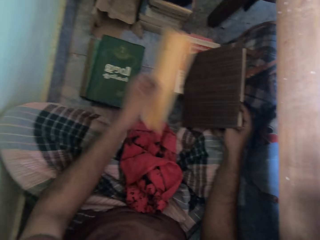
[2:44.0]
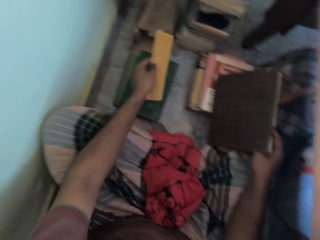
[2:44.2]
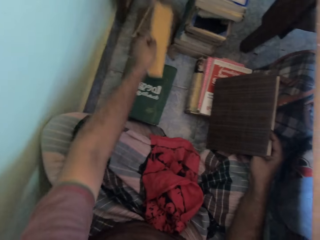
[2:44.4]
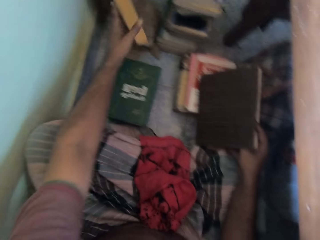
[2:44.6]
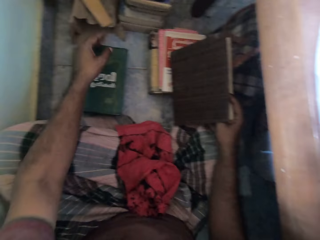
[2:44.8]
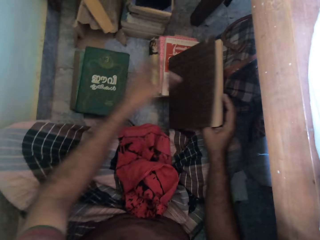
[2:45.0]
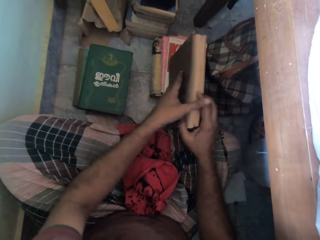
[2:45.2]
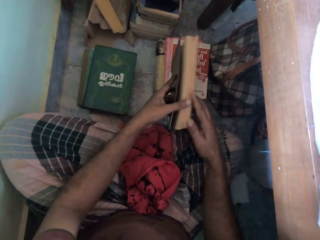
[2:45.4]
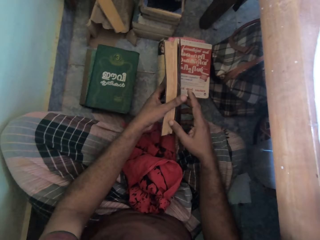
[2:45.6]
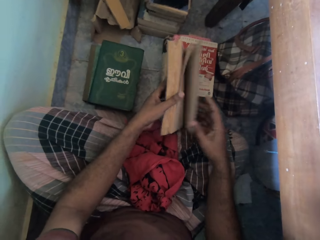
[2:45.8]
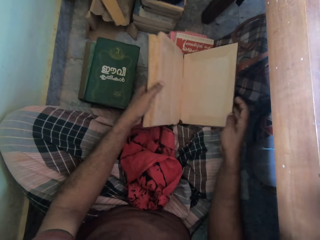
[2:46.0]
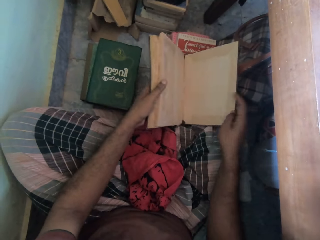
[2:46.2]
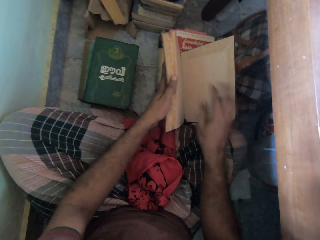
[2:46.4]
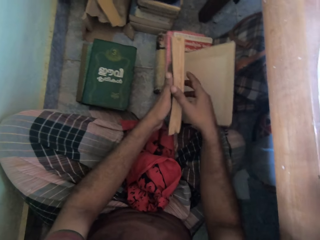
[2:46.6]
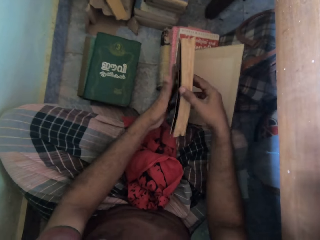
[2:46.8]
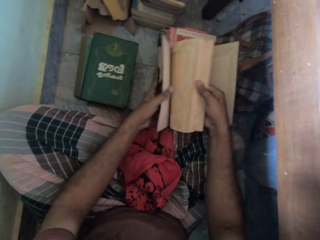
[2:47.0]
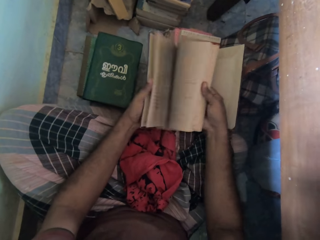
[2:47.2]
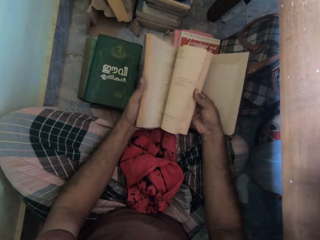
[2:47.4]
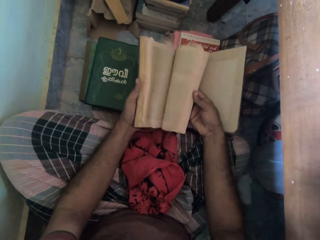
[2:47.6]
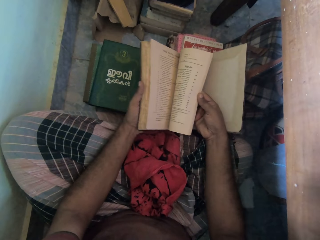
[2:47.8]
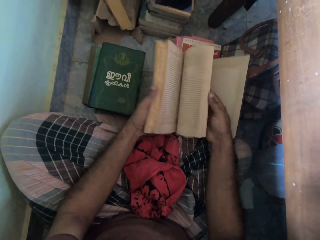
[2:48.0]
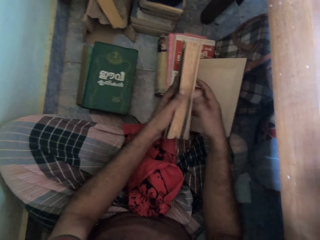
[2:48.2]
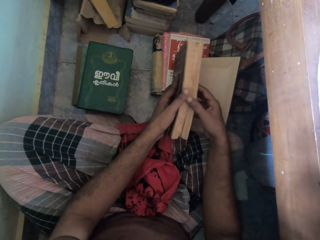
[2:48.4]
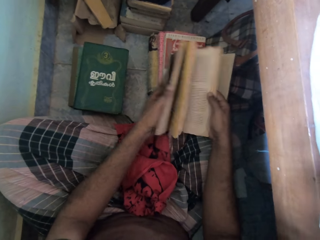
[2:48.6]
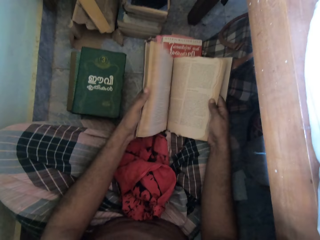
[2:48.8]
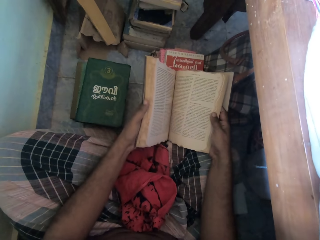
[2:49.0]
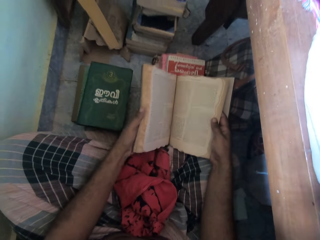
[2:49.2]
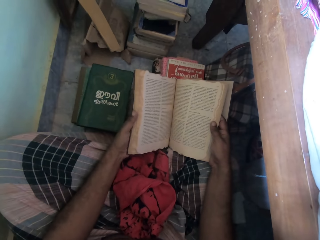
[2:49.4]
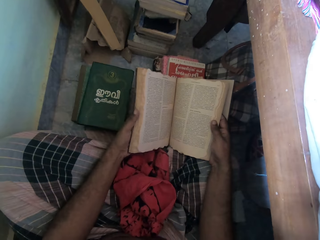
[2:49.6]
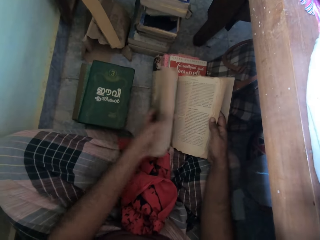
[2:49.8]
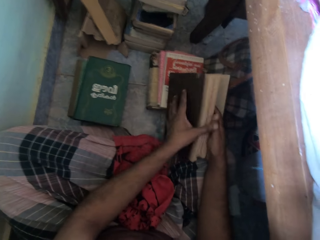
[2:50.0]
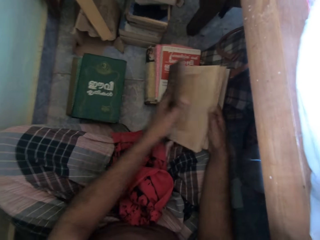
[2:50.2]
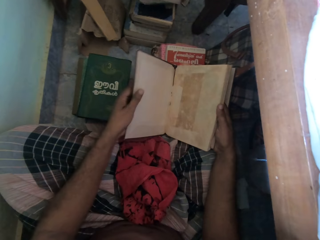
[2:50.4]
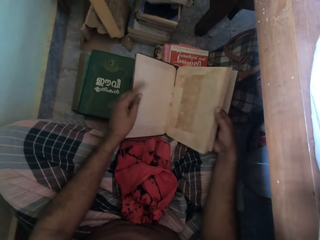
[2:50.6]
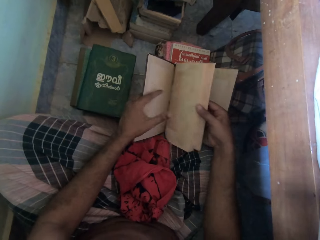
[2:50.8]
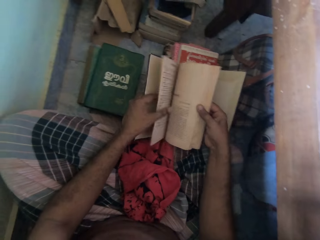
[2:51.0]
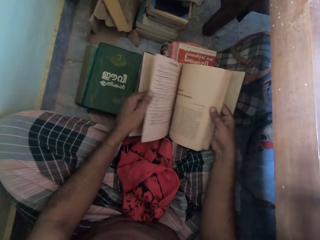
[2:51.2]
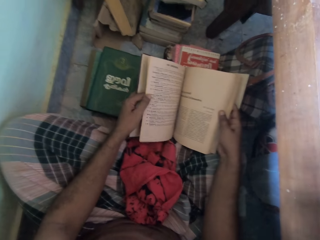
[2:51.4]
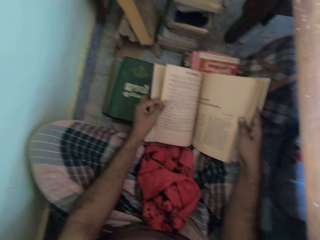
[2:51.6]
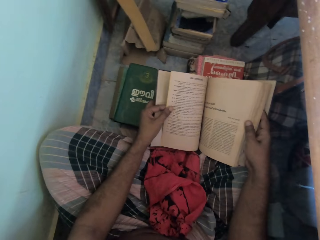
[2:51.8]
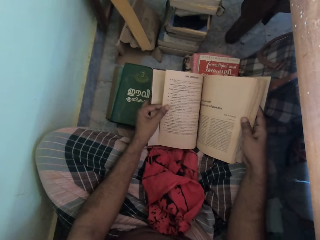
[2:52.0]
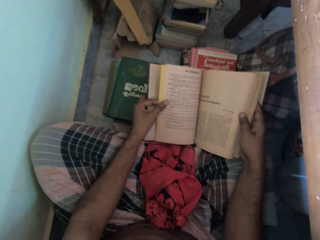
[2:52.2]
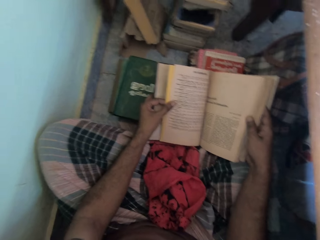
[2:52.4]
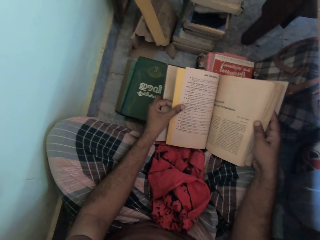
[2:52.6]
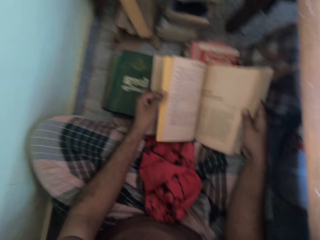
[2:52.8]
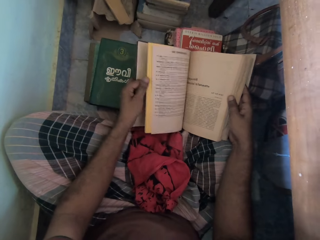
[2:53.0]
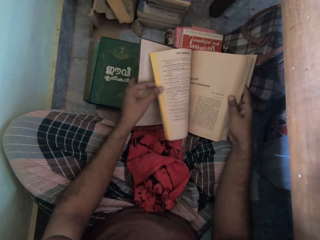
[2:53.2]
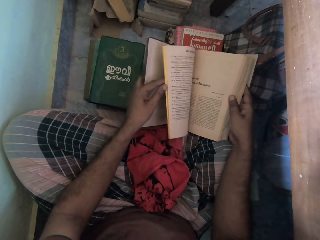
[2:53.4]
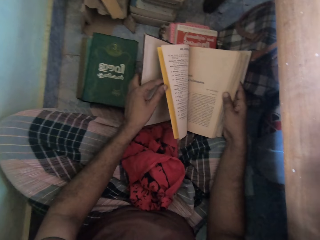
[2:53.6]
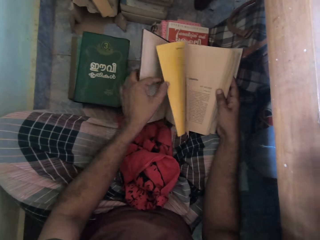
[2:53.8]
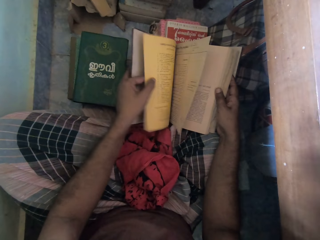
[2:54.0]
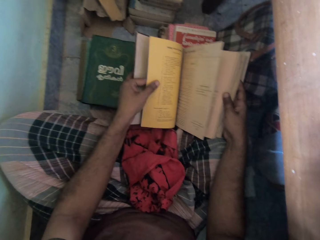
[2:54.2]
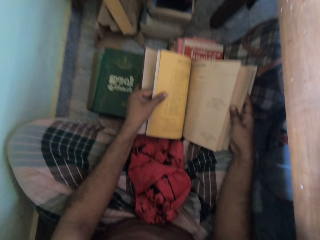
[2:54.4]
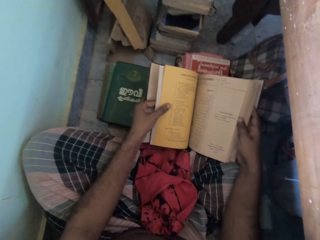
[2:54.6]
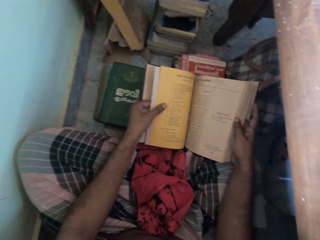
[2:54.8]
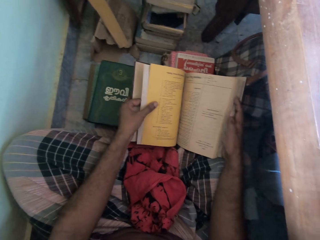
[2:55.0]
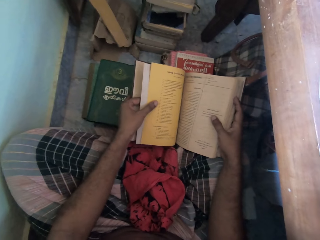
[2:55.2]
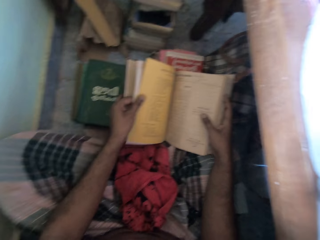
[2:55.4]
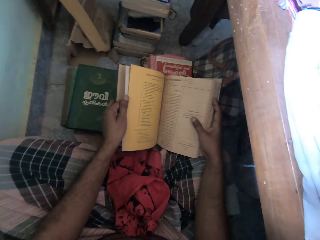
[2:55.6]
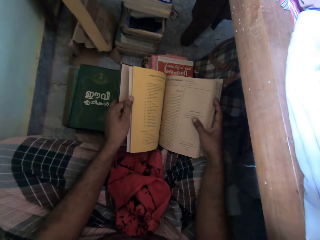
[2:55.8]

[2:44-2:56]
The camera wearer drops the paper on a carton on the wrapping paper on the floor with his left hand. He opens the cover of the book on the pile of books on the floor with both hands. He flips through the pages of the book with both hands.

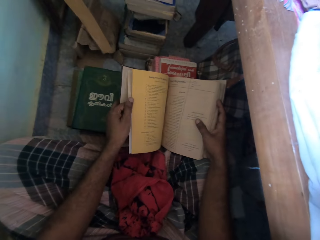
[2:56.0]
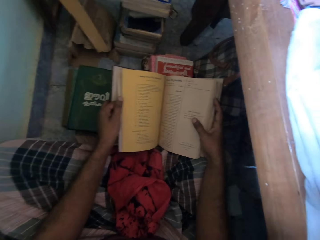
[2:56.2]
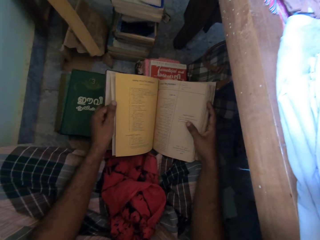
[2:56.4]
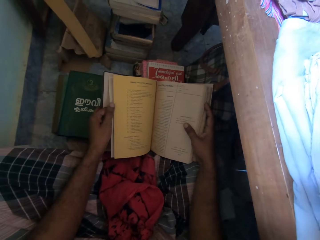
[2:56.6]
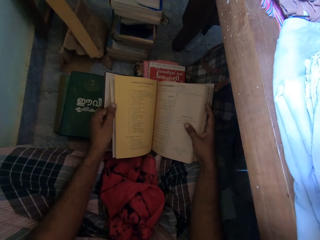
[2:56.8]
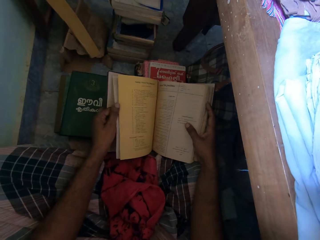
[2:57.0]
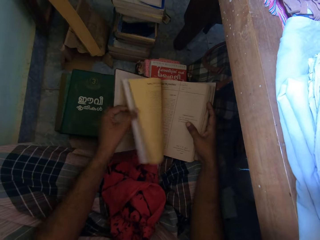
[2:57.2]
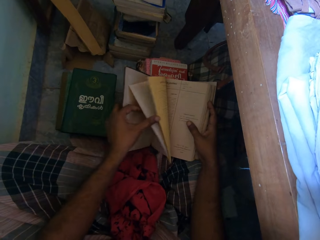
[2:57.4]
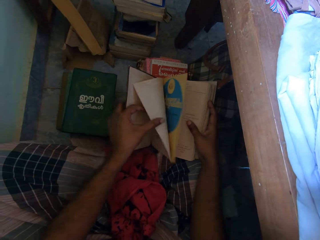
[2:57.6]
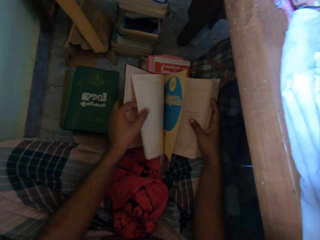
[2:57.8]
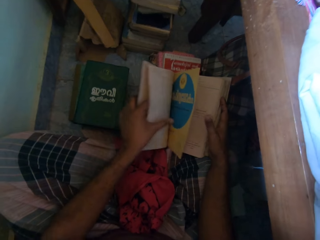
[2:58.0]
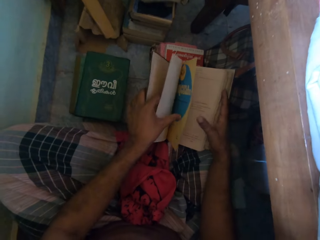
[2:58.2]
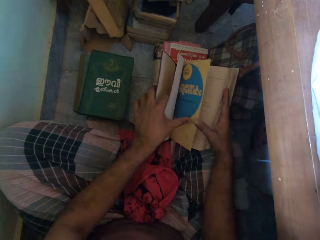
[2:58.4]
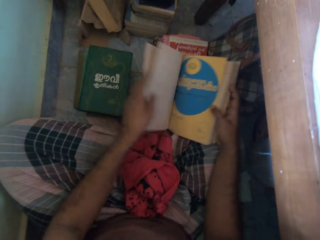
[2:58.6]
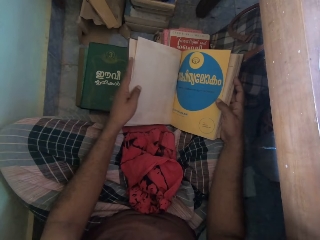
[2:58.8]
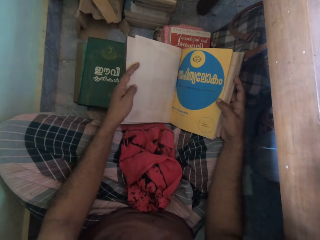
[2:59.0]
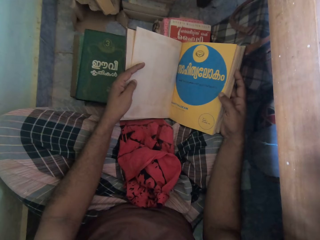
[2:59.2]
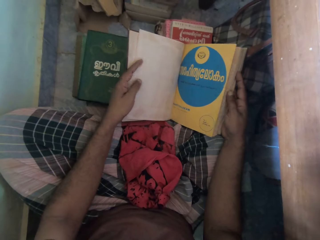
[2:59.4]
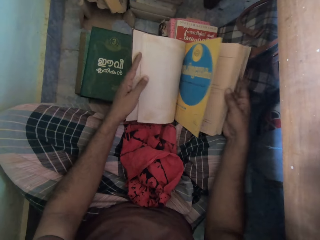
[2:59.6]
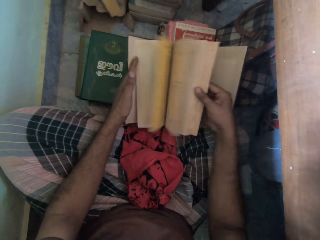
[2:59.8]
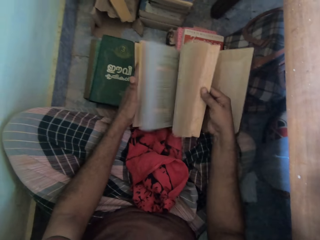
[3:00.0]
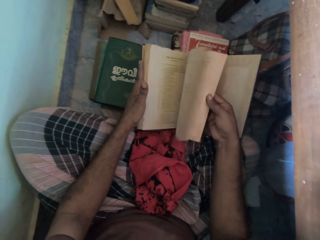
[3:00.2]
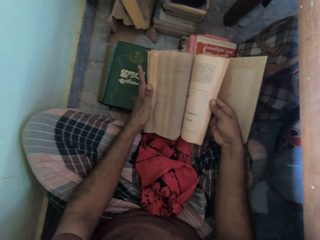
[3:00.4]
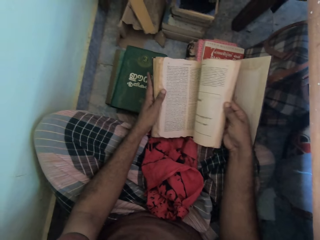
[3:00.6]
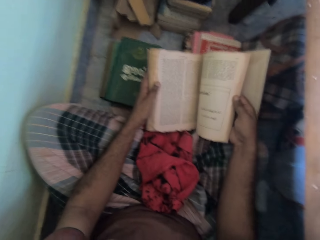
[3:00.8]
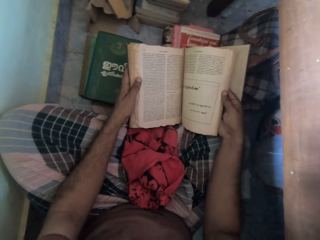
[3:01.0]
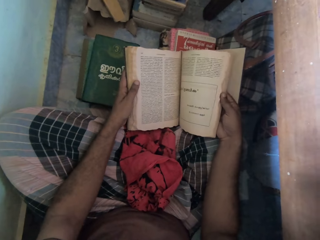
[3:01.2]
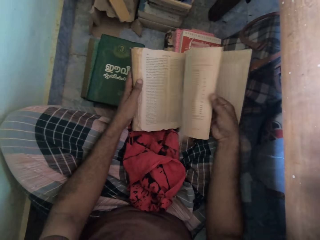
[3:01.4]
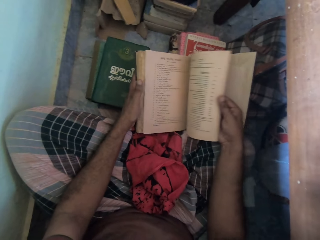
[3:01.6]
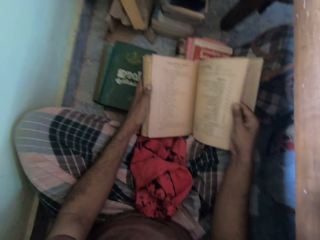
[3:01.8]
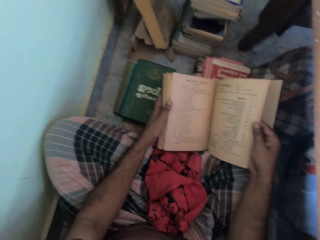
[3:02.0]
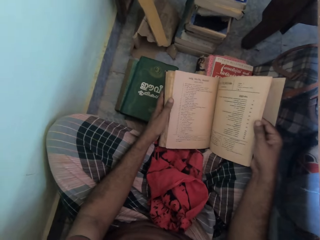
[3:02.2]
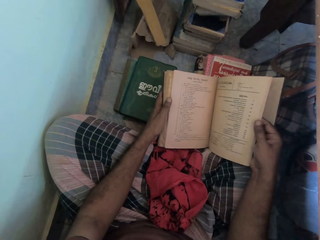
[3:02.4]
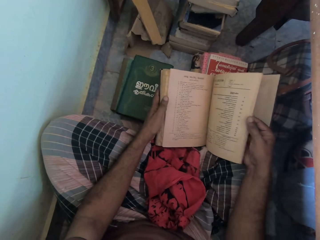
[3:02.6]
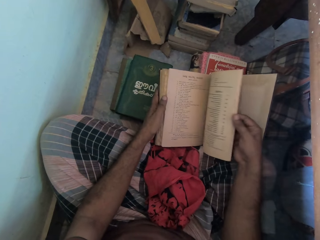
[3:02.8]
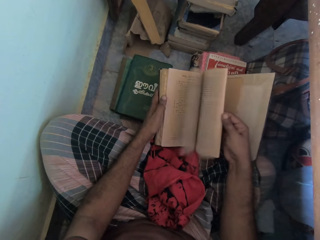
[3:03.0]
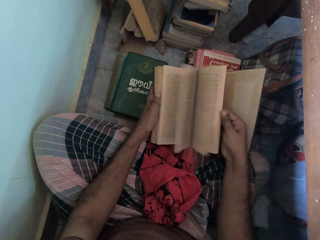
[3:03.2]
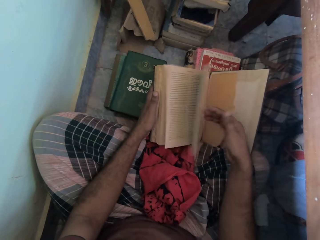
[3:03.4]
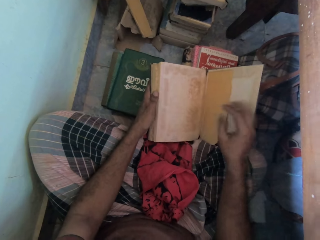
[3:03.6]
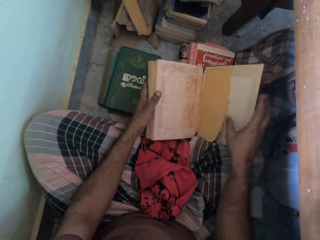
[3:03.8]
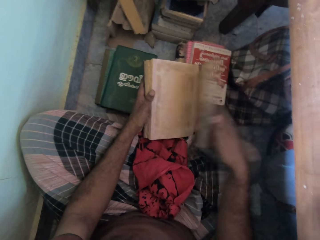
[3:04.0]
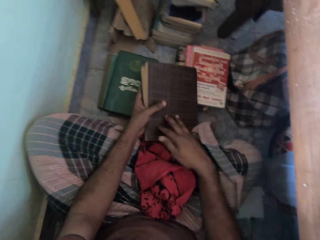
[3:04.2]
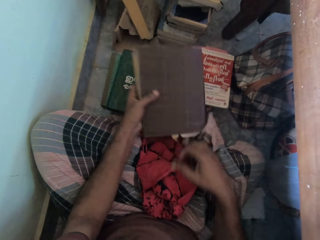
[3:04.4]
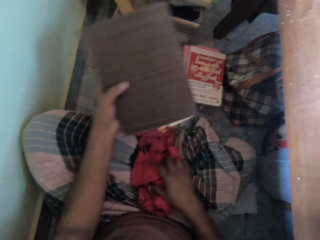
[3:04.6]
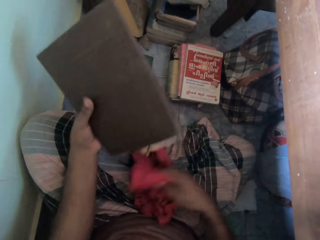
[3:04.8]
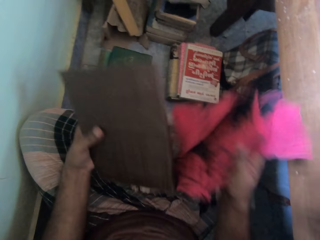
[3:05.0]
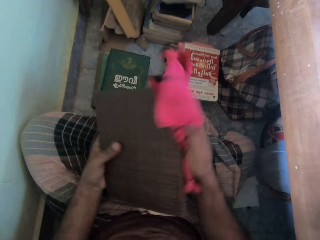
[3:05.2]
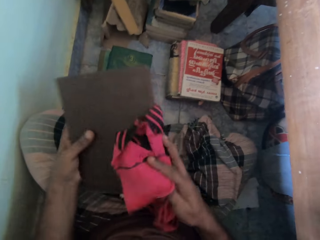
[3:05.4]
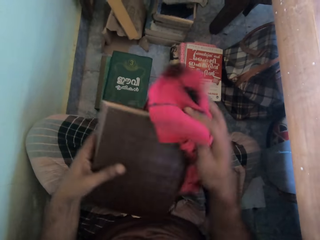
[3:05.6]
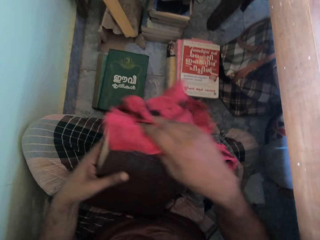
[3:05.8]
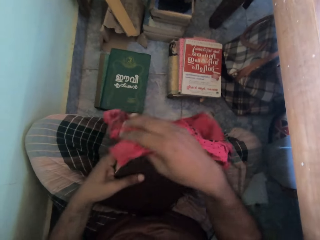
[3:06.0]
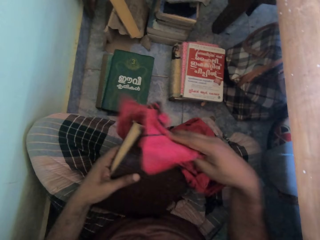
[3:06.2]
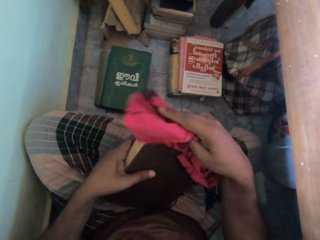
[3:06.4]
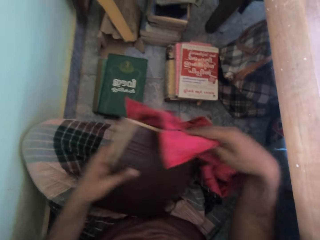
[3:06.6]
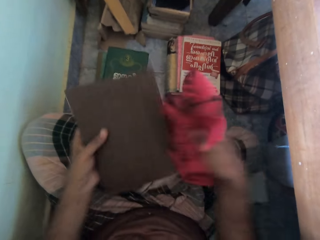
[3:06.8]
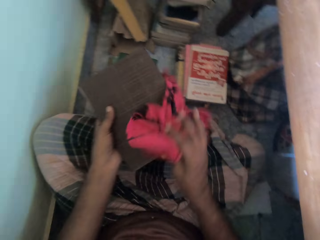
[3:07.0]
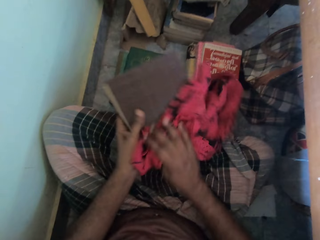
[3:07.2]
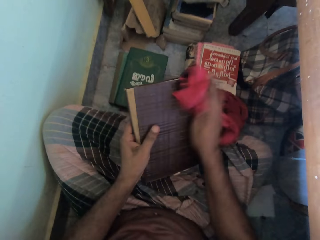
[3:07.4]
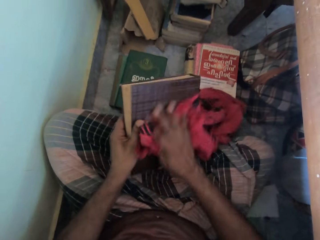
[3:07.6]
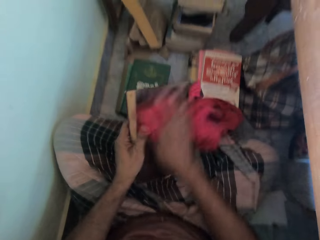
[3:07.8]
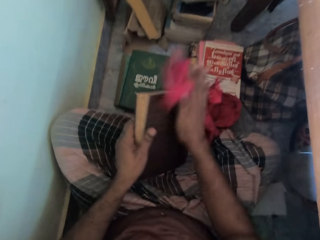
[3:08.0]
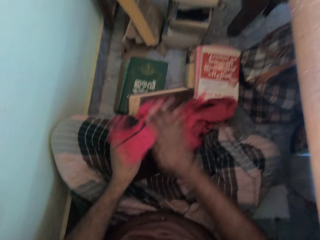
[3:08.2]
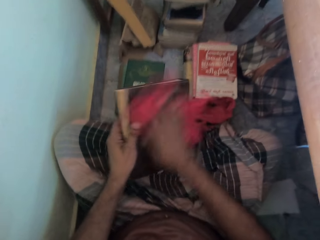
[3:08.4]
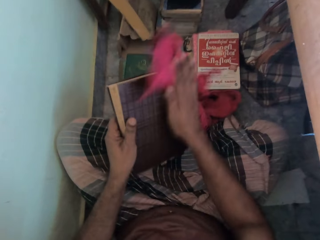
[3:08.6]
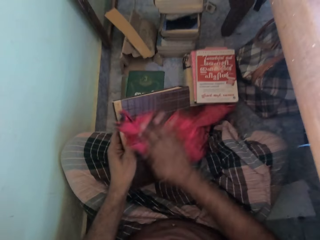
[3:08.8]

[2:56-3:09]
The camera wearer closes the cover of the book with both hands. He picks up the book with his left hand. He picks up the cloth from his lap with his right hand. He rubs the cloth in his right hand on the book in his left hand.
